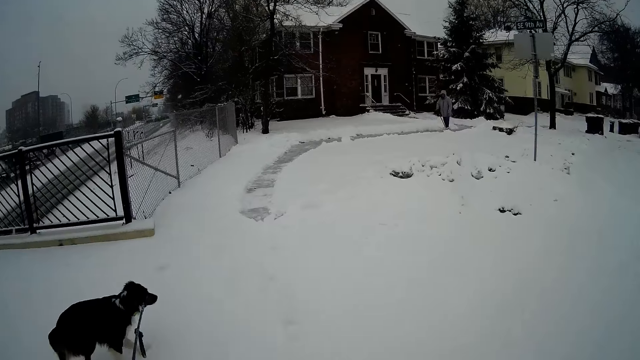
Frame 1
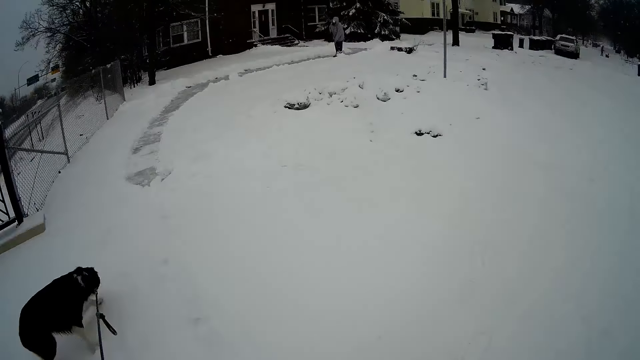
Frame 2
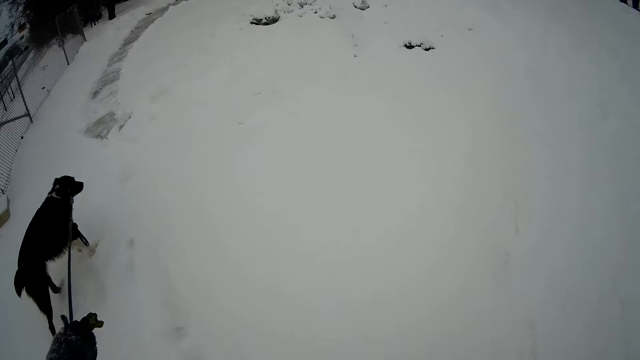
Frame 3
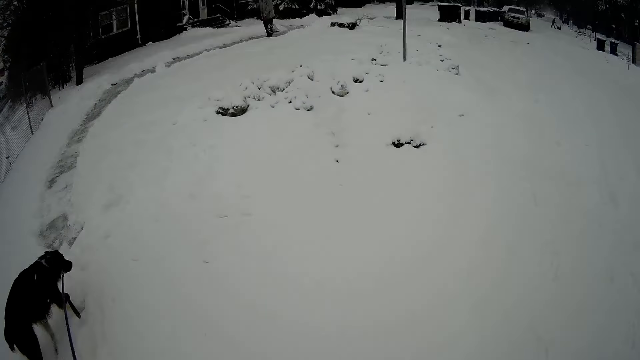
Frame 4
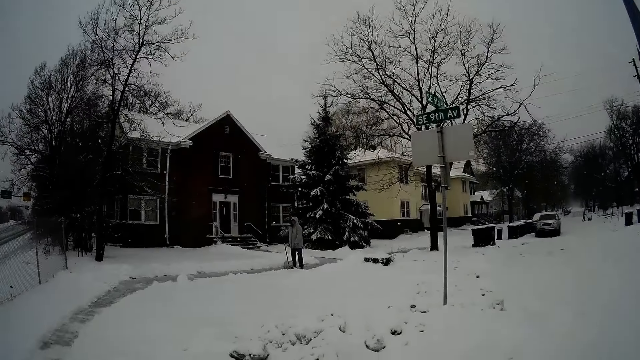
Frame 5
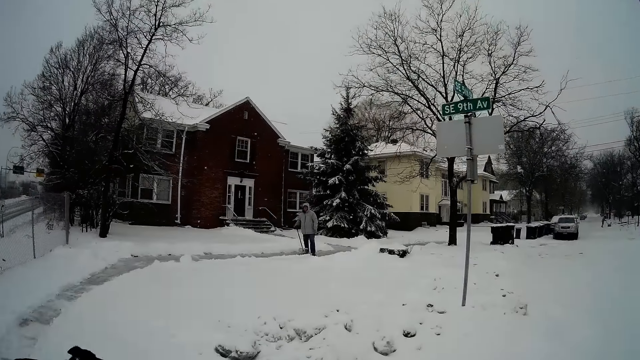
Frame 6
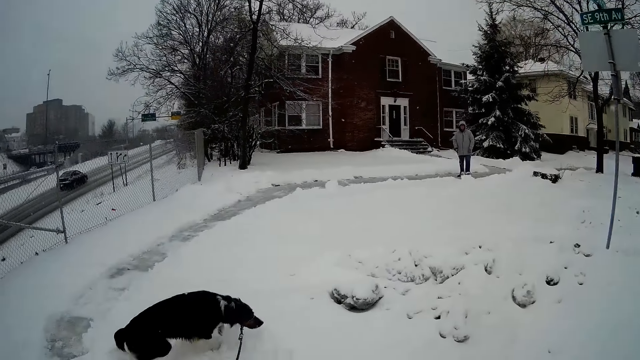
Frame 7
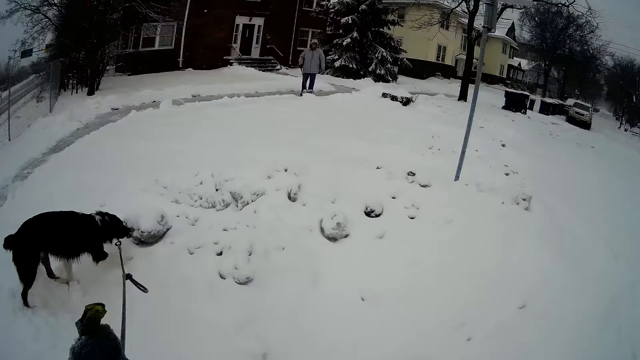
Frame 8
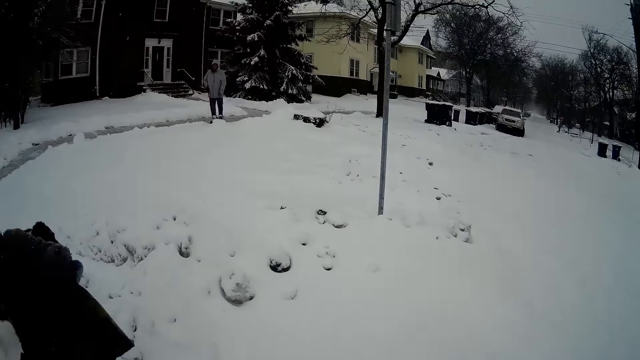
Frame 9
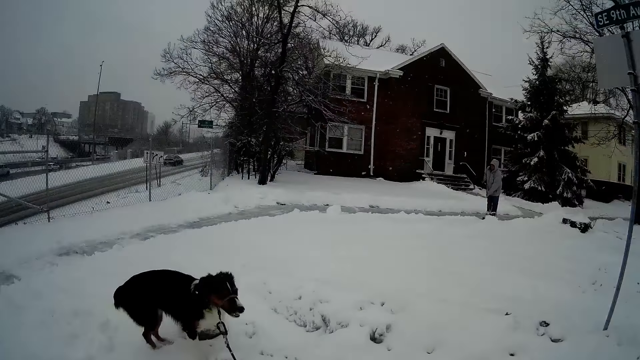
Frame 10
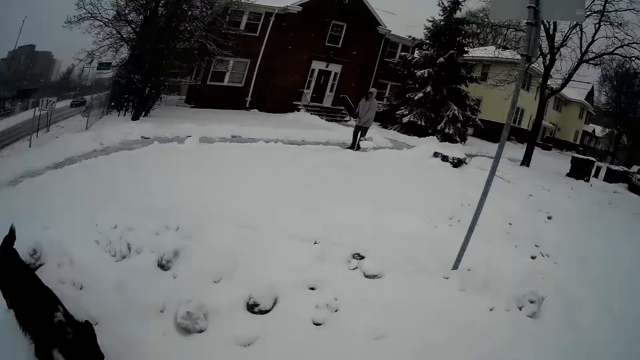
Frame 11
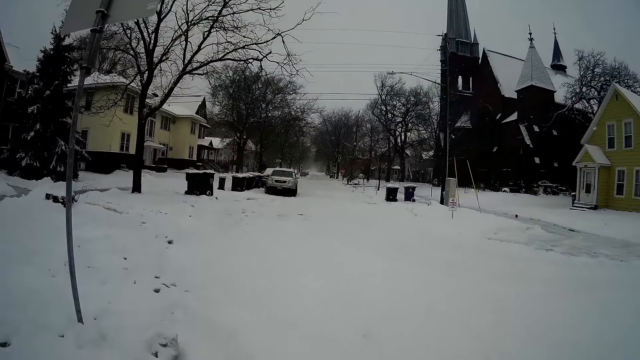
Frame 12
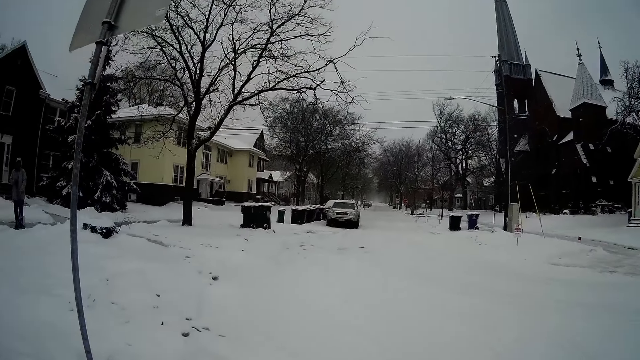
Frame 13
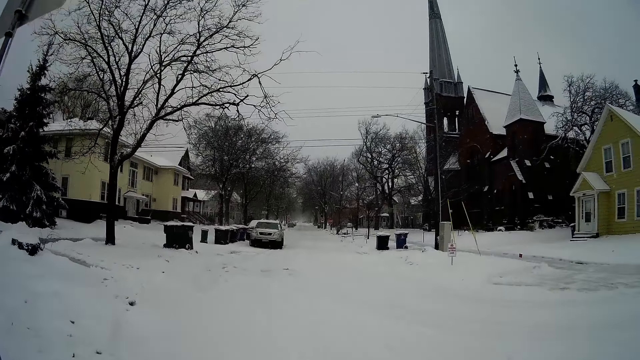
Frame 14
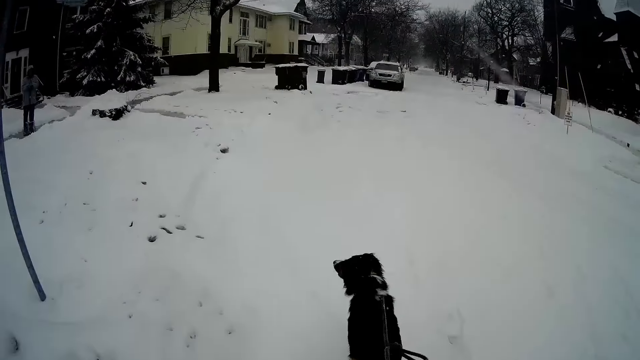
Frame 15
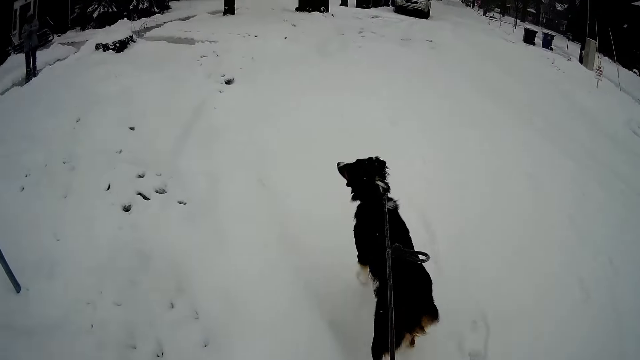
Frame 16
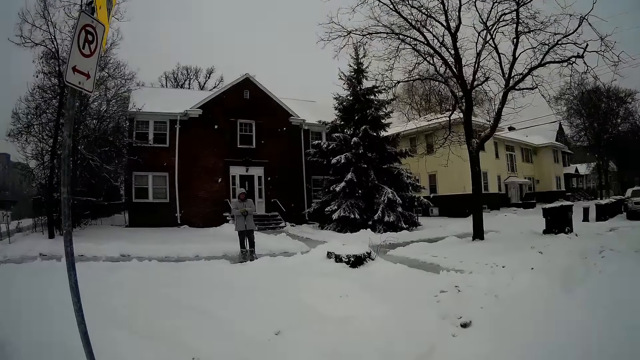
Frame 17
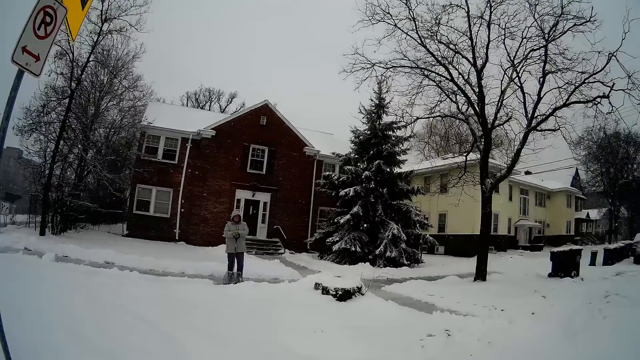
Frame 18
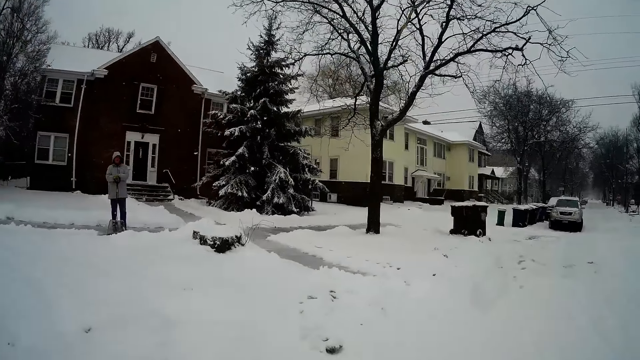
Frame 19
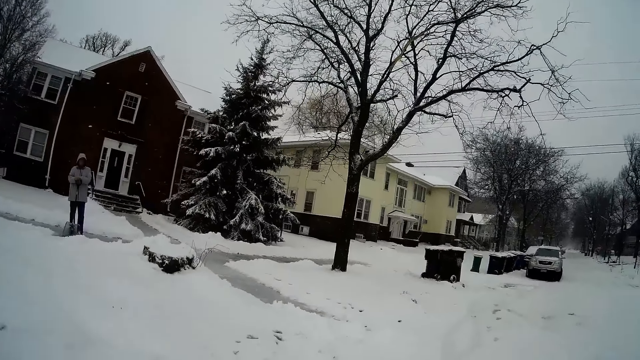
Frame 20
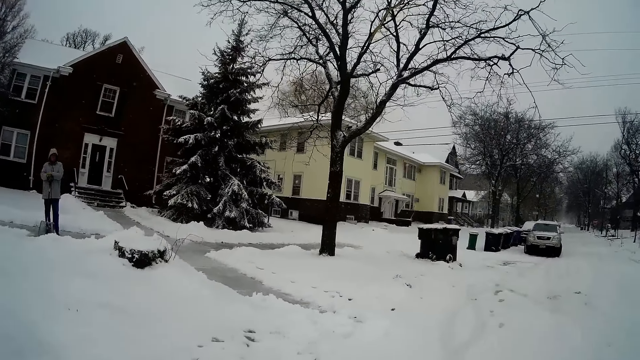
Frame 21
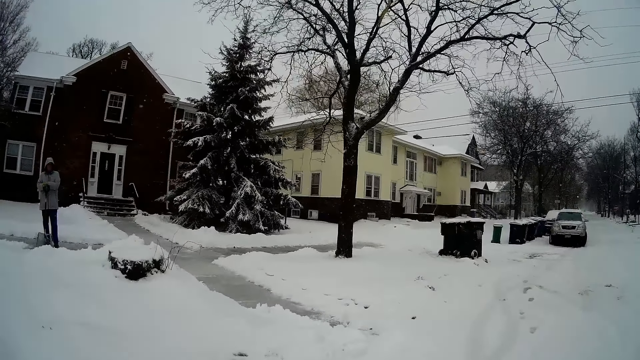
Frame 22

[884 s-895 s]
The camera wearer walks in the streets holding a dog. They raise a hand. A man holds a shovel in his right hand.

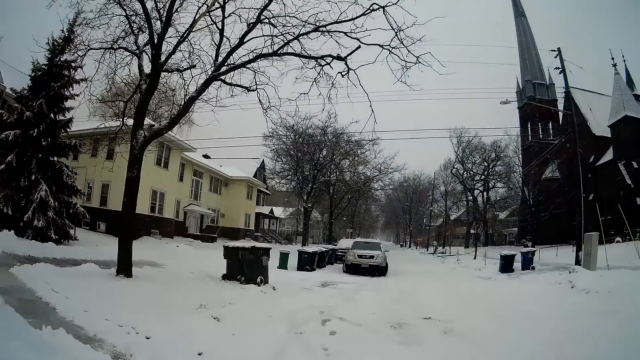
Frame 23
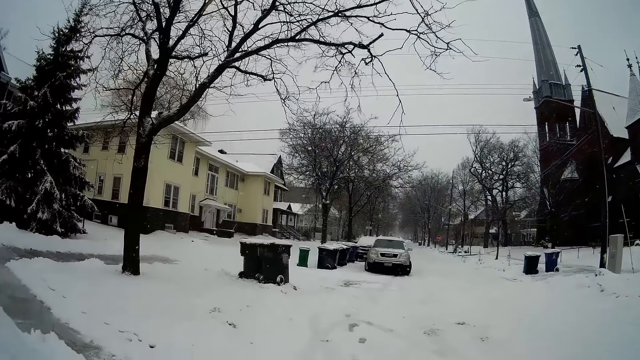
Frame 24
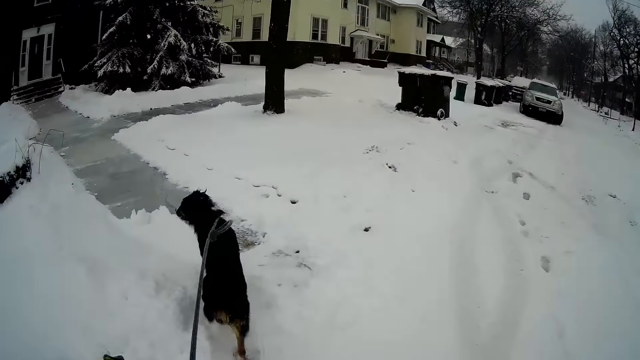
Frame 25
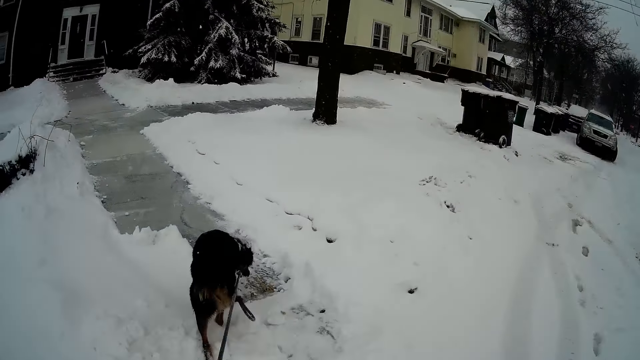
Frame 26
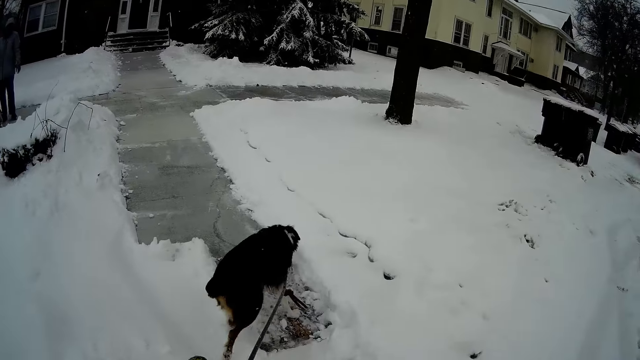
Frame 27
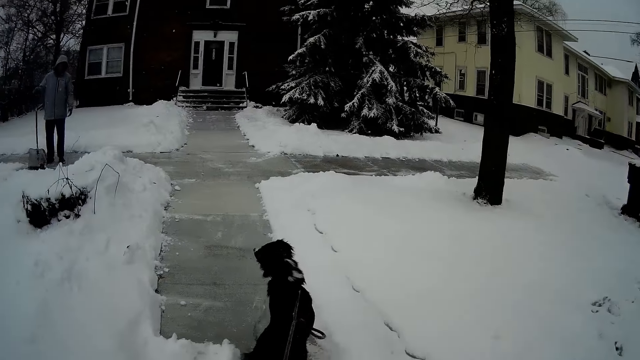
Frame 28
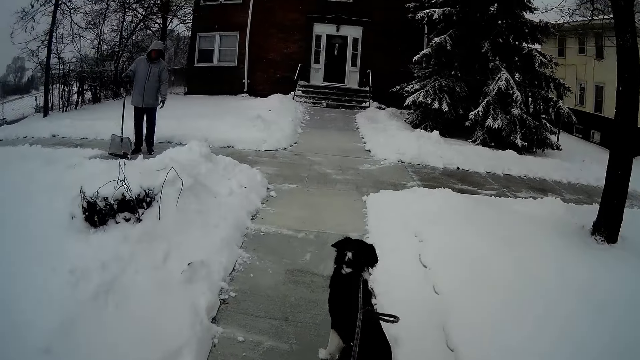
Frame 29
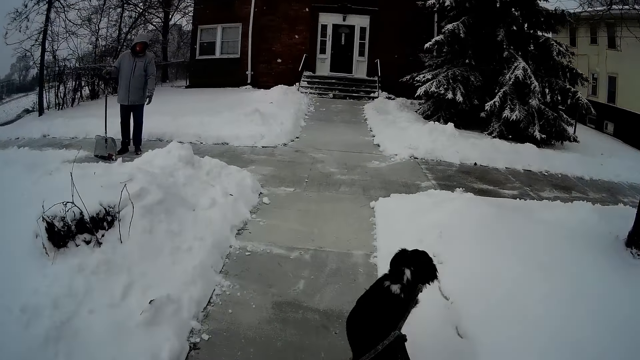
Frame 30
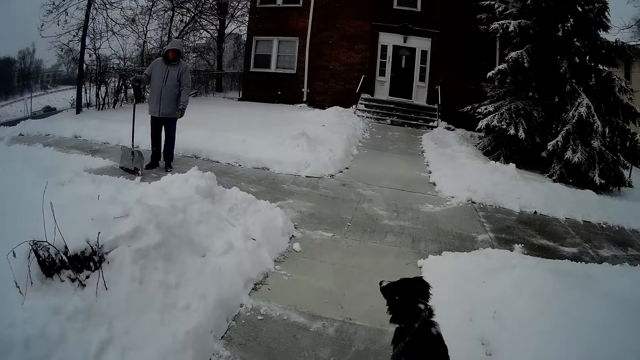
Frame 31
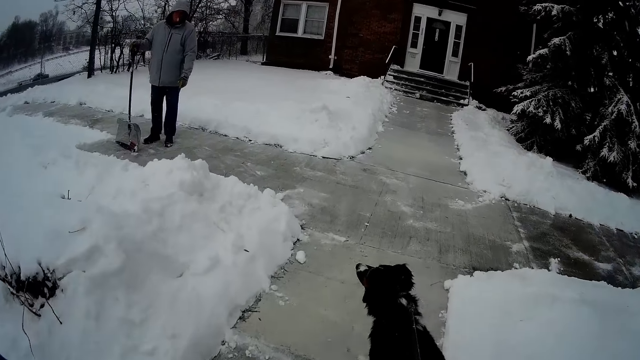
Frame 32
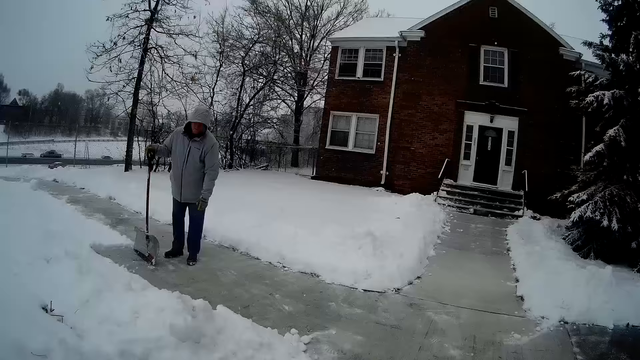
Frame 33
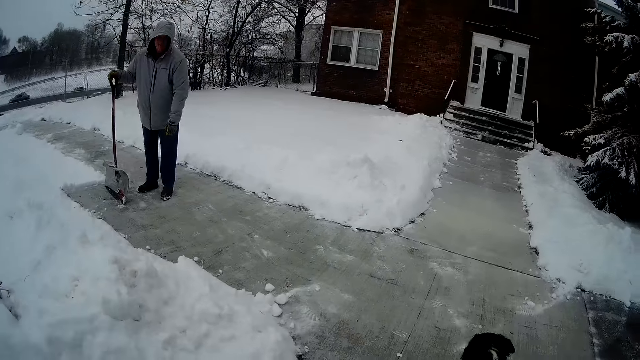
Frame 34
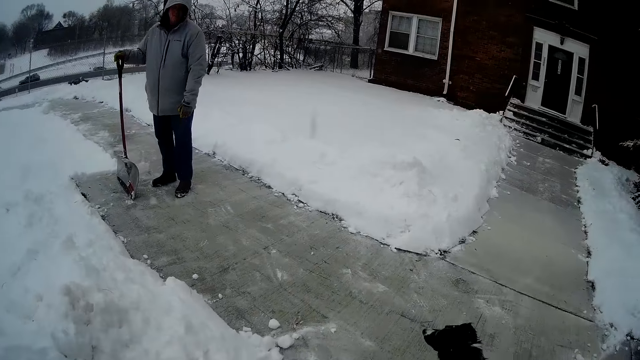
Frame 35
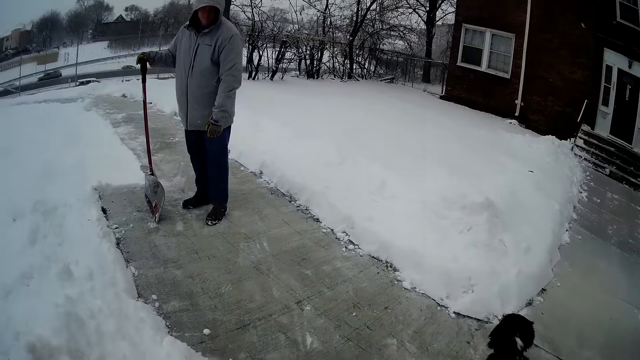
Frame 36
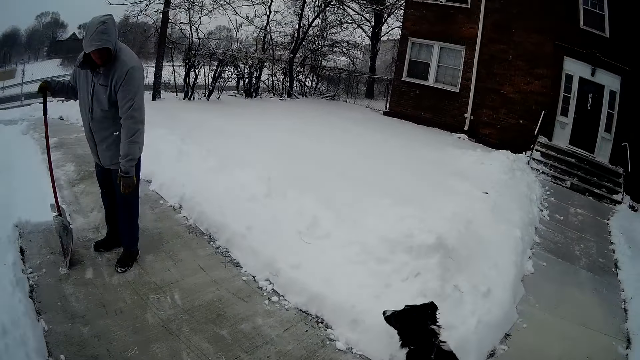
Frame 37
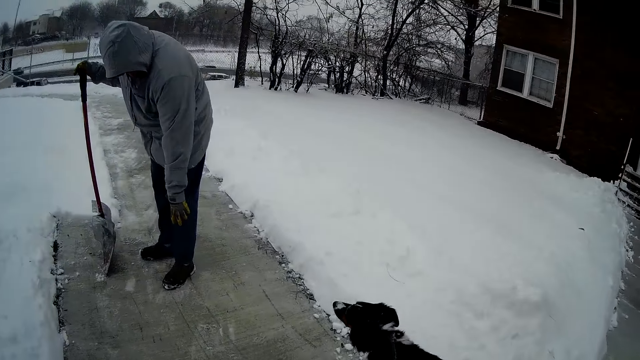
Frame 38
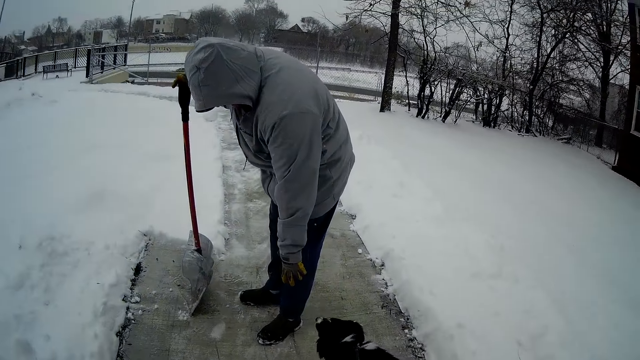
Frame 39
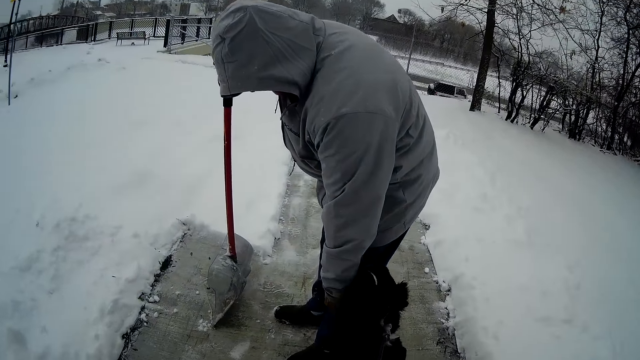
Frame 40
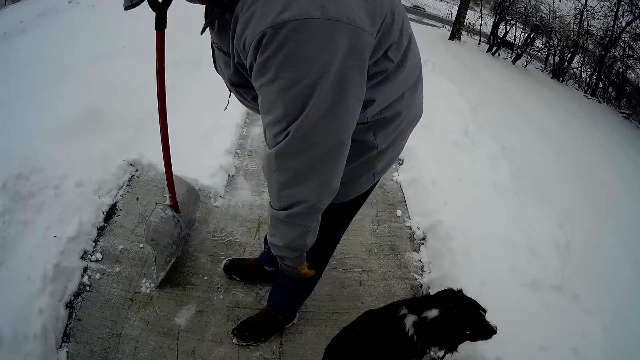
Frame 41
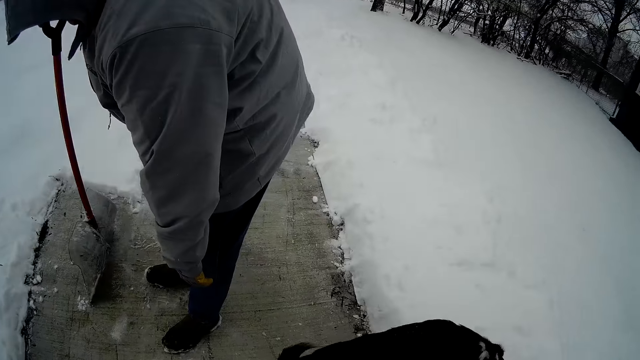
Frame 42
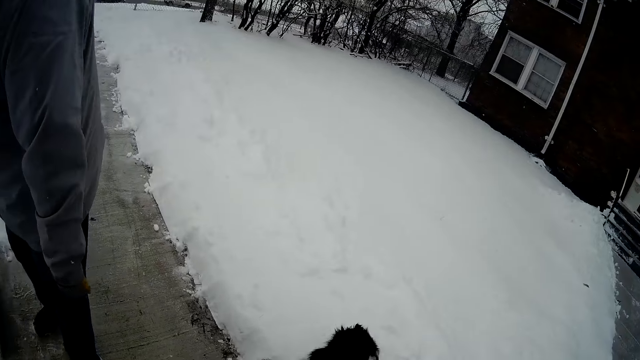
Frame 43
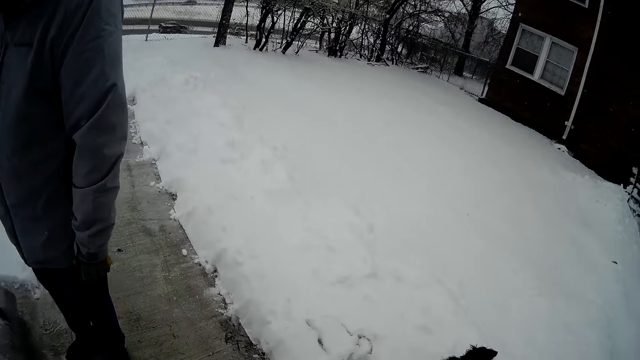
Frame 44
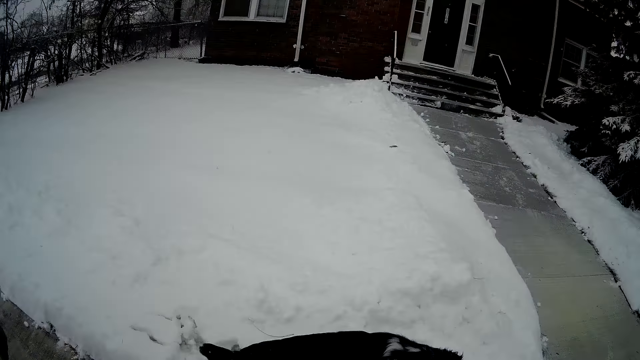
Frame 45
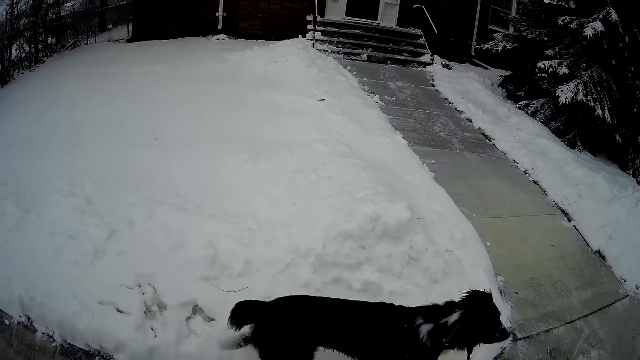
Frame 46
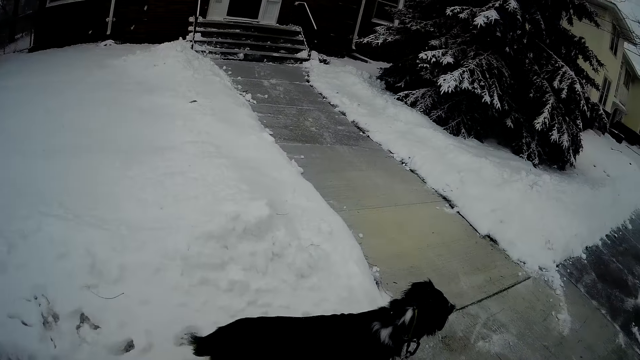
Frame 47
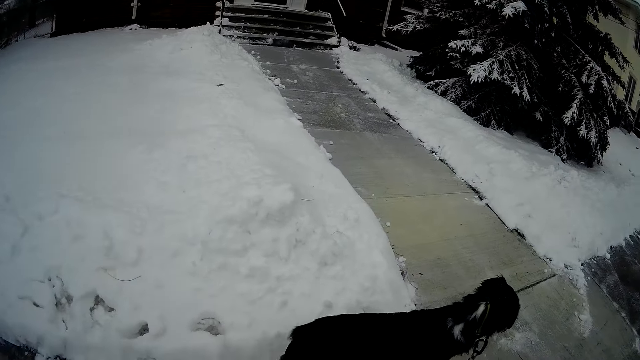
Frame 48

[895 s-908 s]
The camera wearer raises a hand. The dog walks towards the man. The dog walks along the road.
